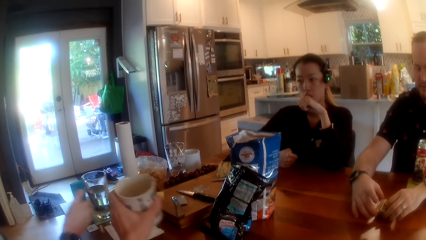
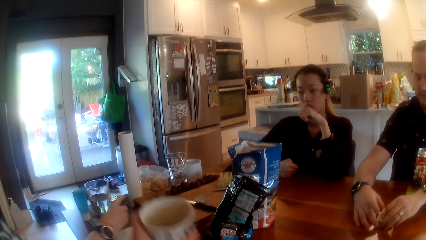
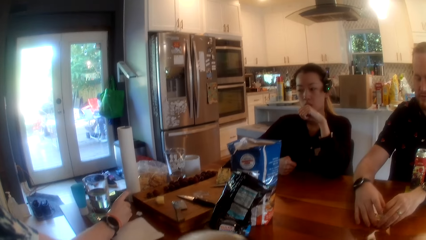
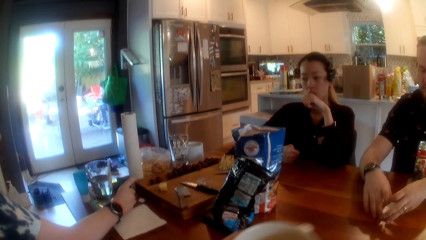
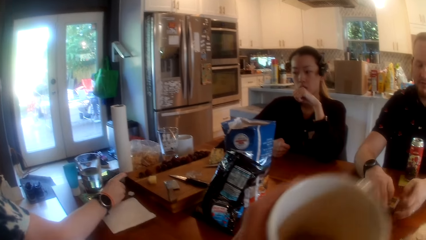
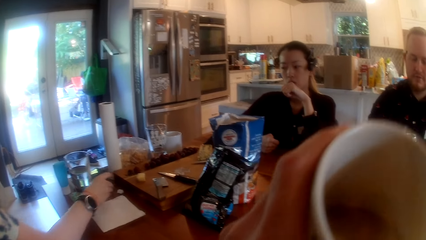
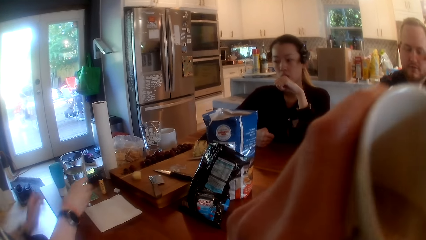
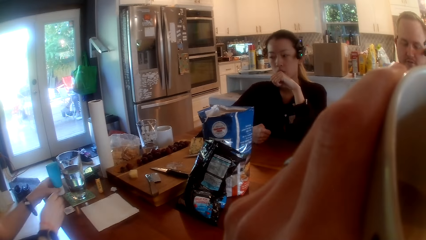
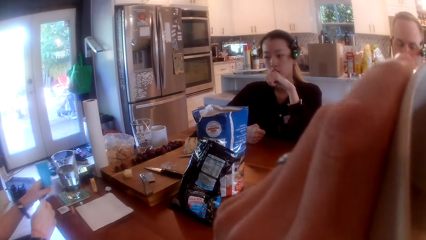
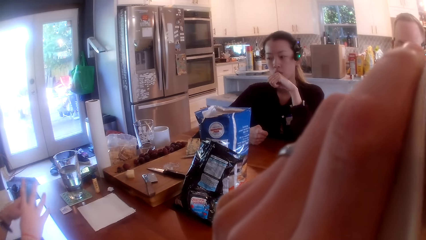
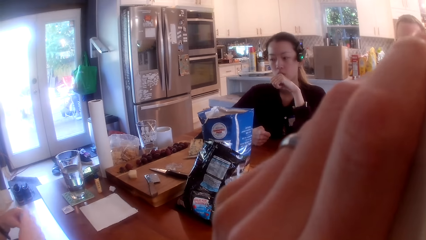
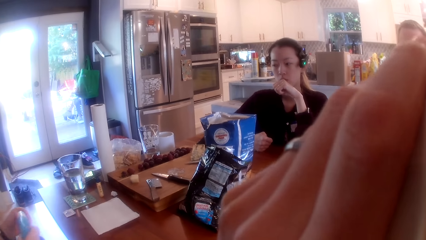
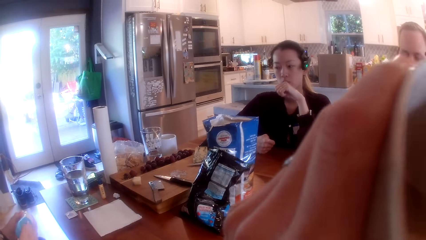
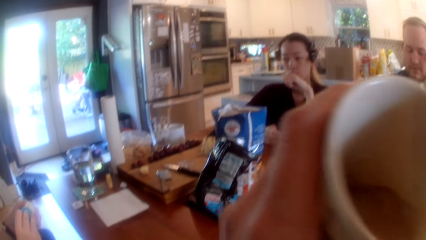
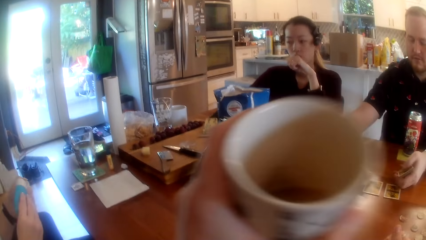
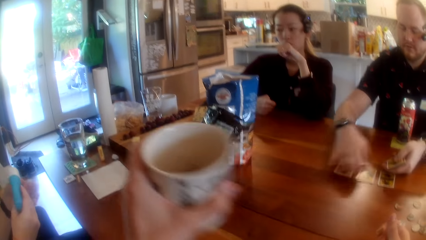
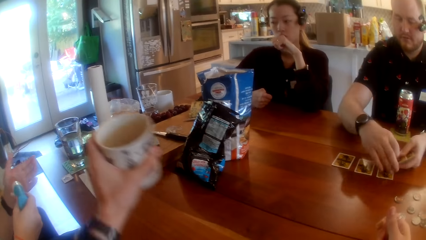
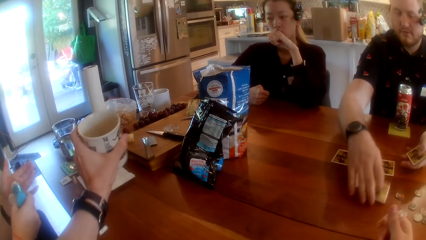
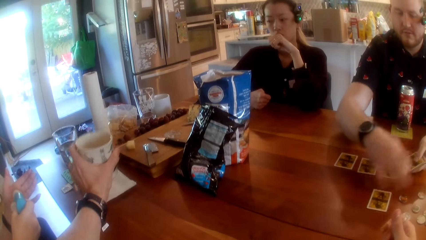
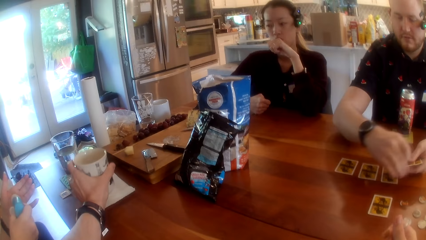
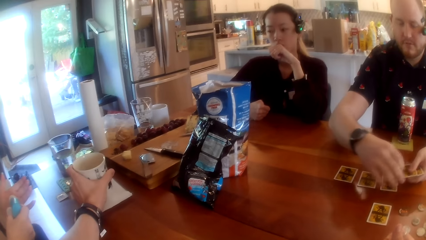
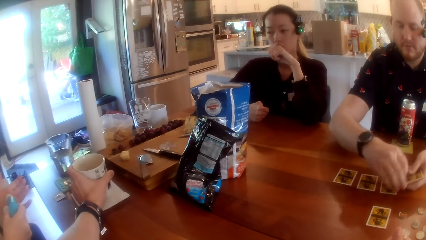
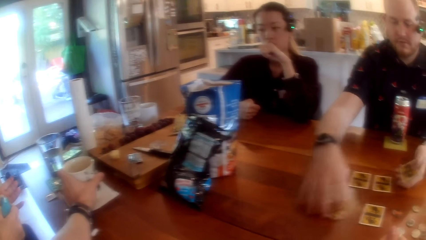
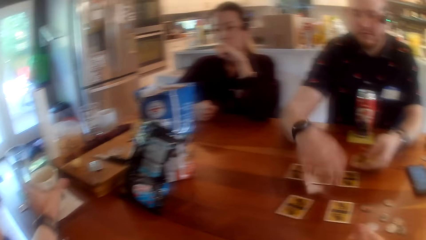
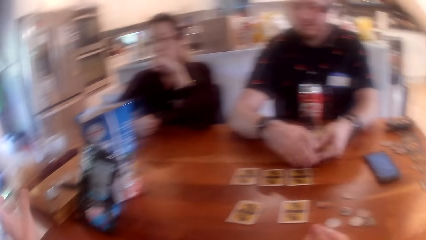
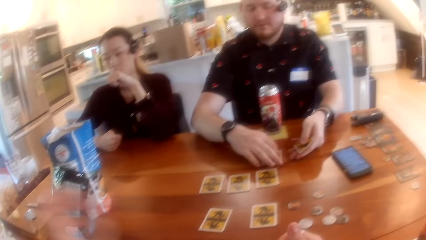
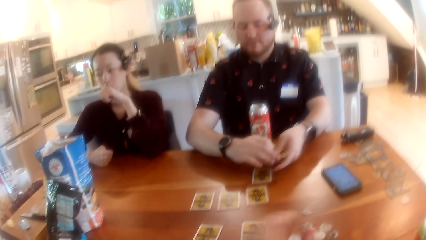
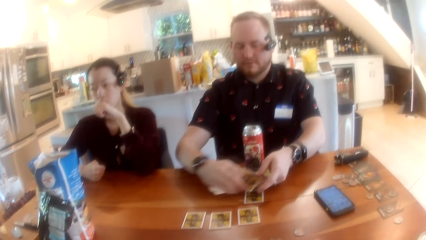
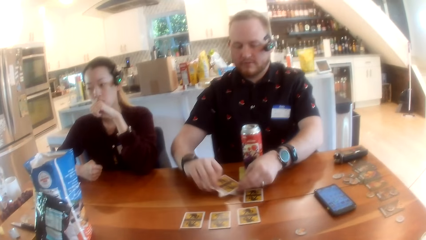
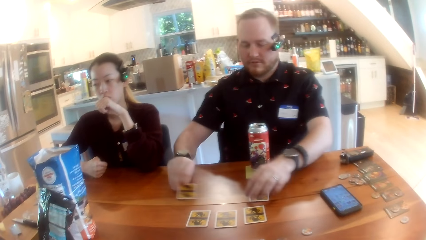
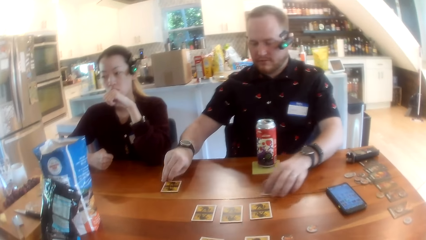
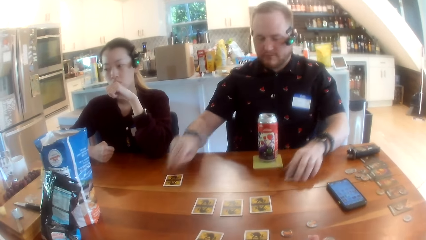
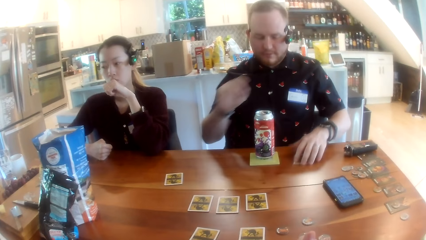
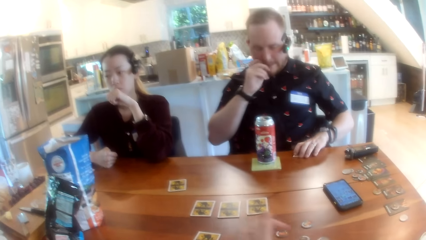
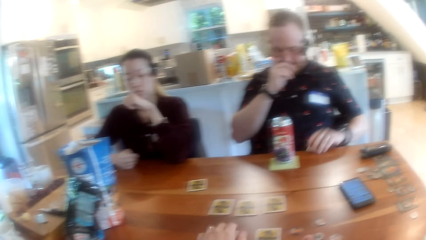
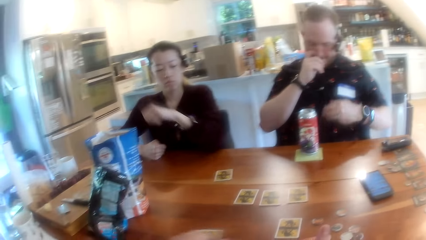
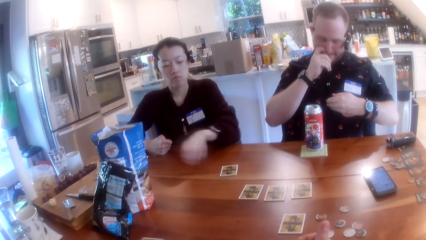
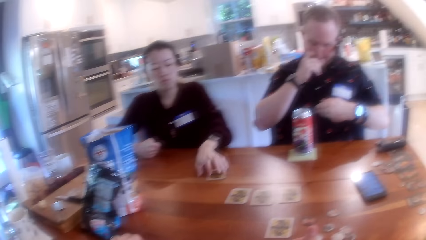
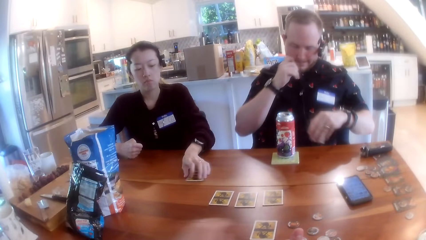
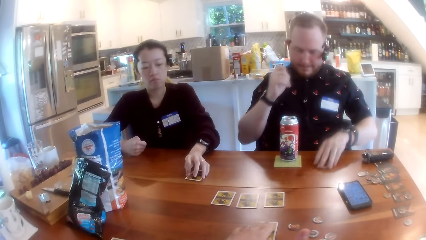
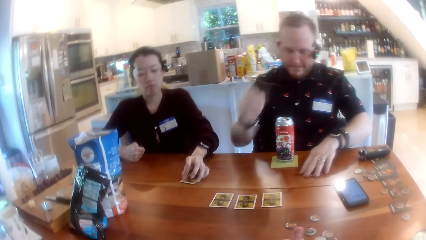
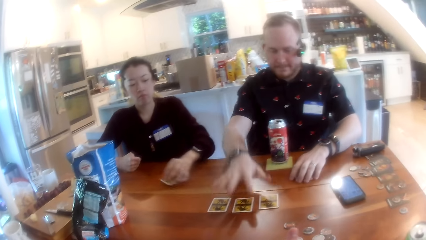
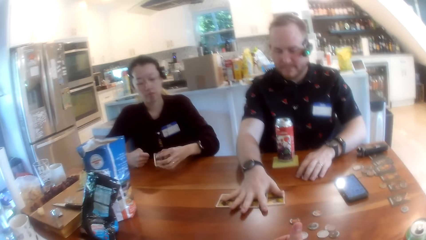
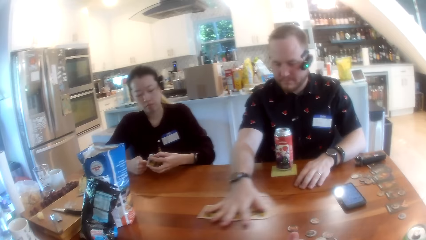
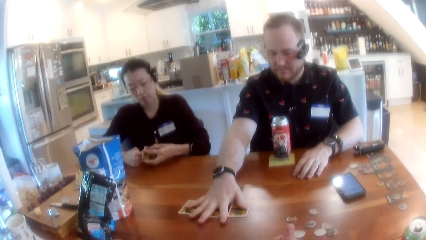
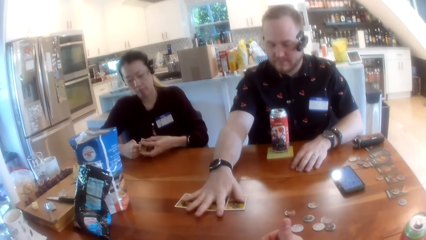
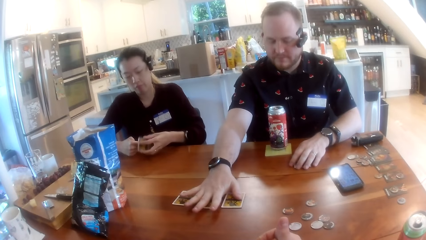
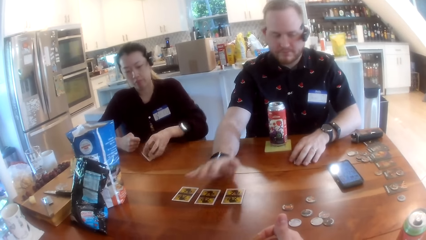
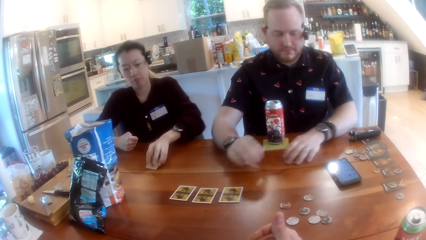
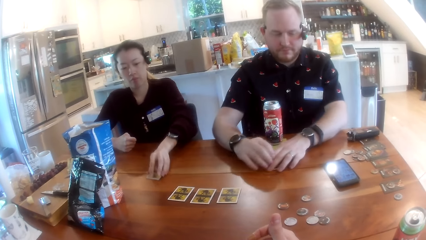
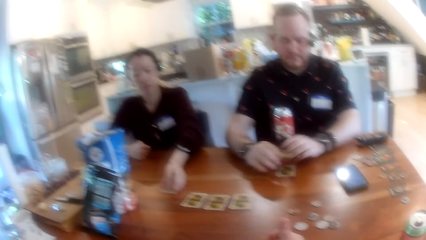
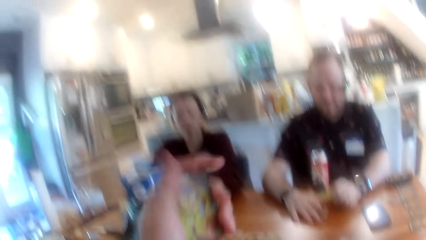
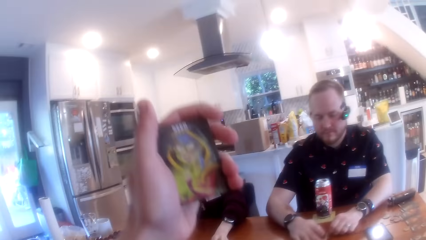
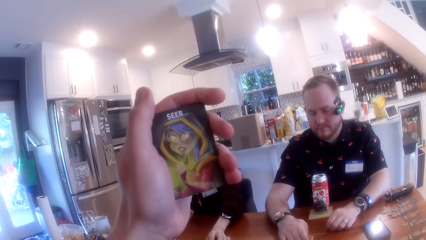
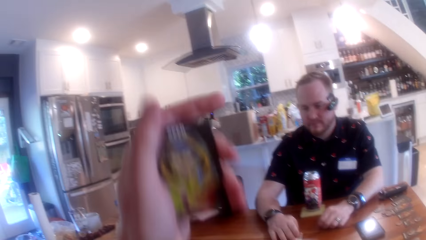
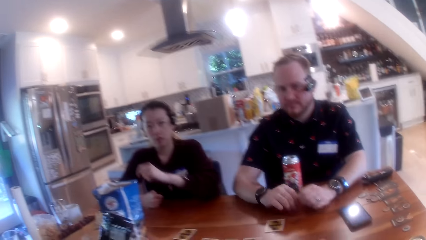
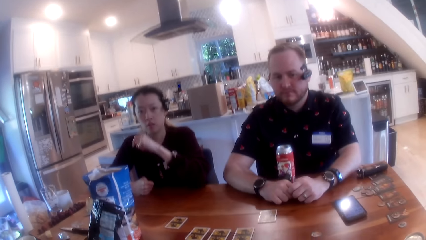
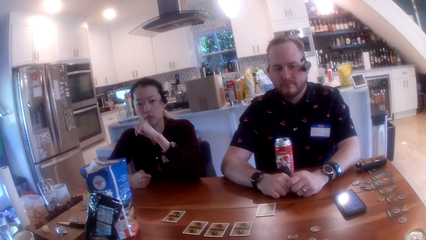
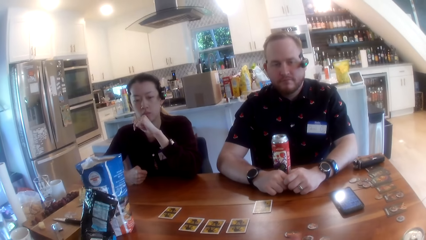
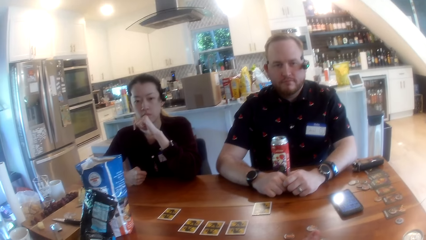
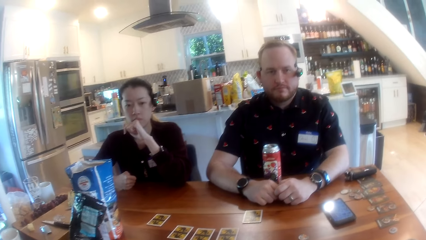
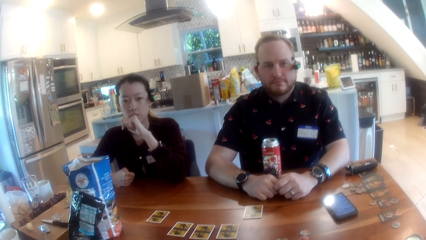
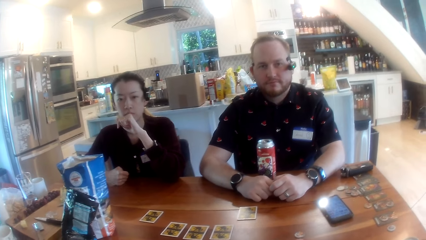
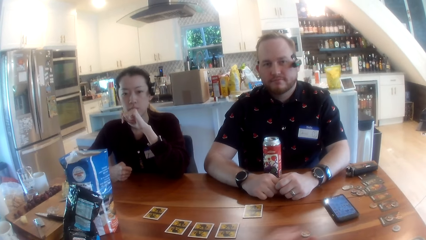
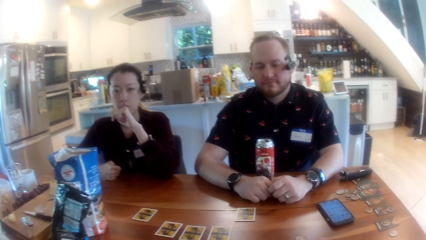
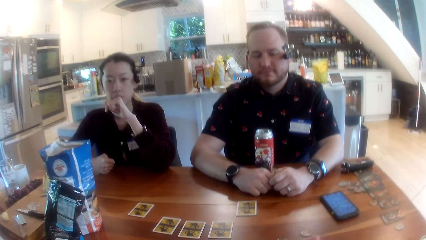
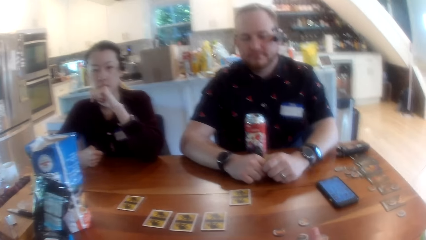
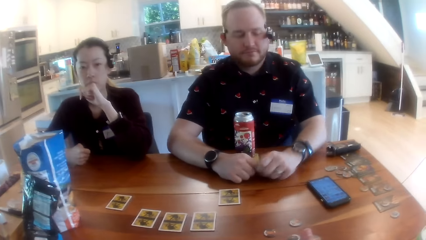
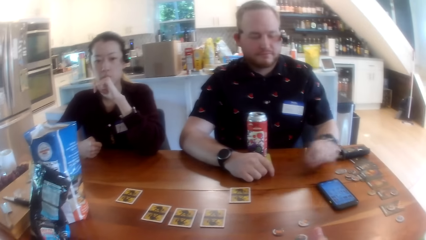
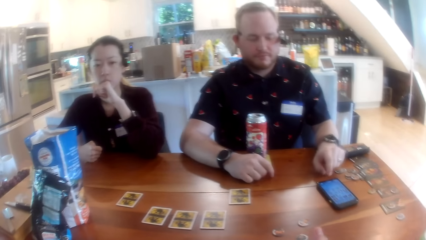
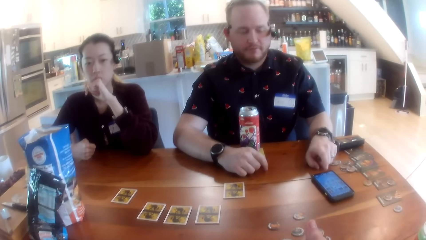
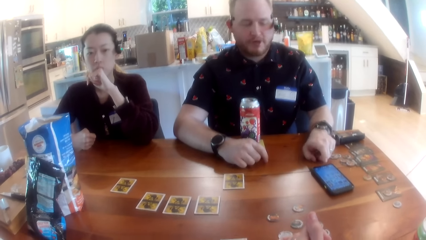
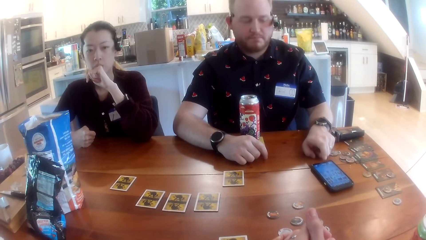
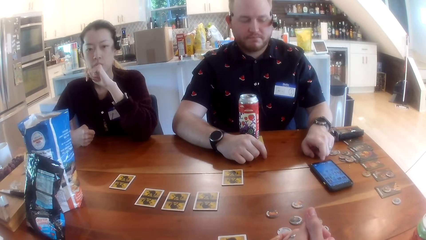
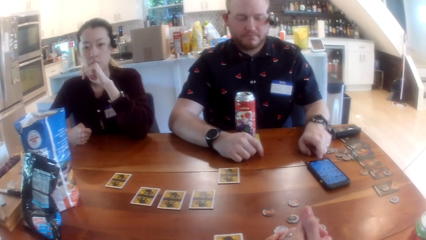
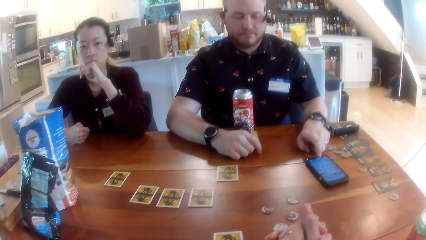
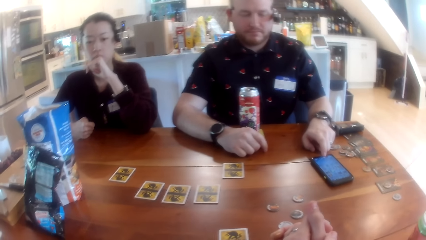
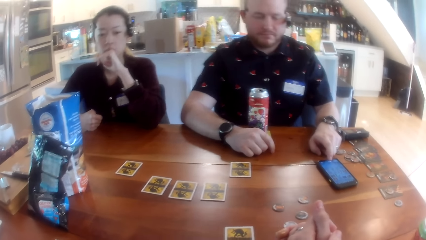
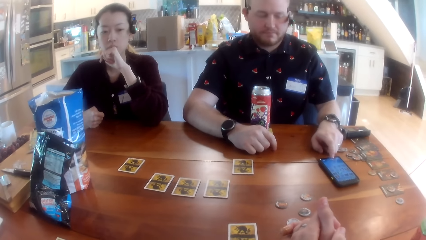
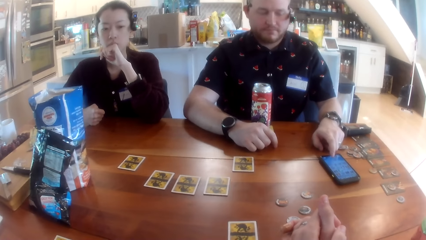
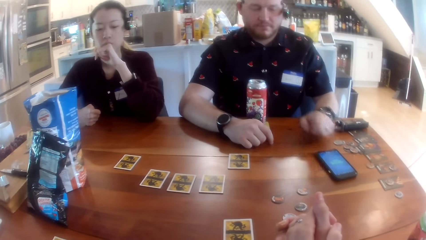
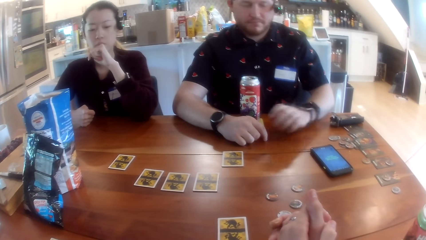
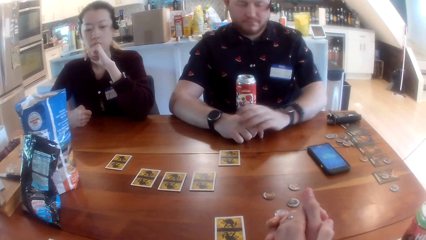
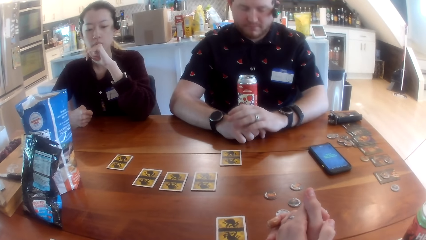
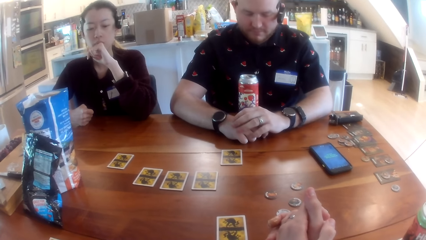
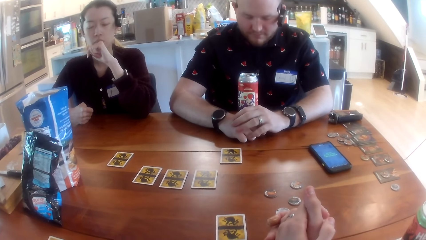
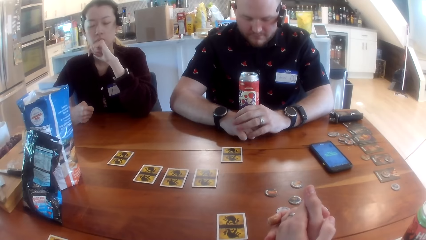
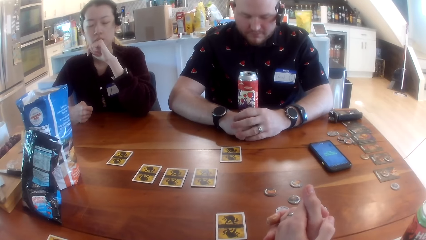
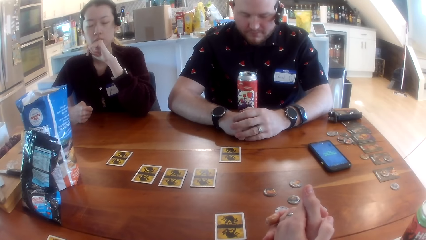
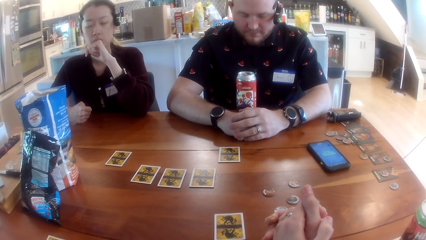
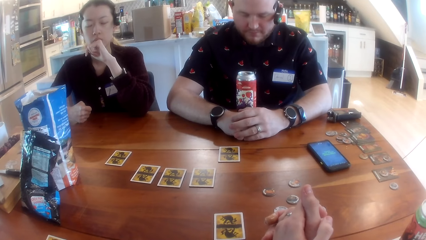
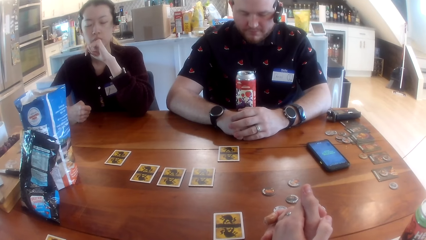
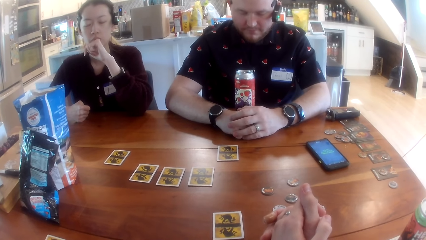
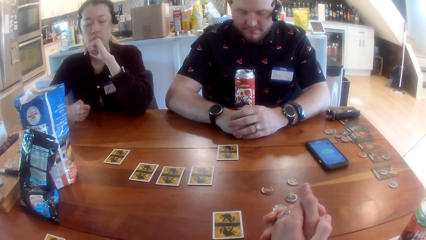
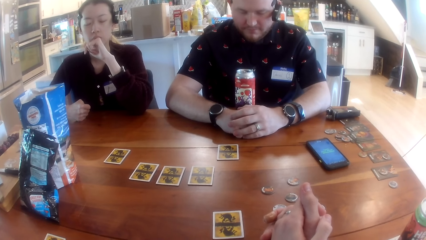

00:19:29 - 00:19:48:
The camera wearer drinks tea from the cup in his left hand. A woman picks up a bottle from the table with her left hand. A man deals the cards on the table with his right hand. The camera wearer drops the cup on the table with his left hand. The man arranges the card, picks up a card from the table with his left hand and moves the cards on the table with his right hand. Another woman picks up a card from the table with her left hand. The camera wearer lifts the card. He looks around the room. The man operates the phone with his left hand and closes his eyes.
